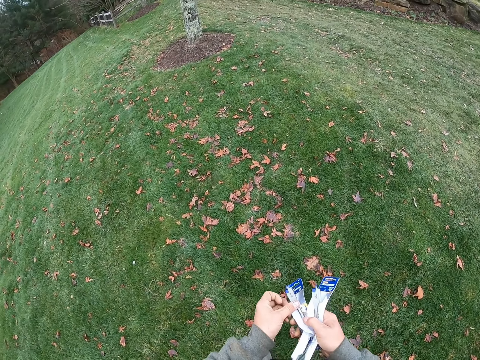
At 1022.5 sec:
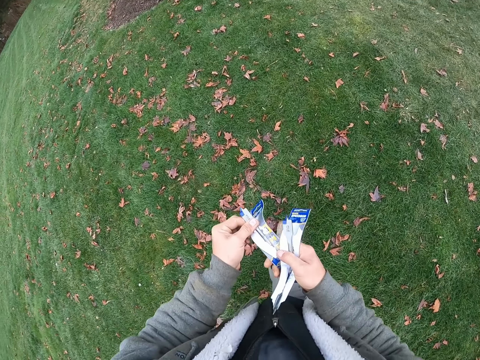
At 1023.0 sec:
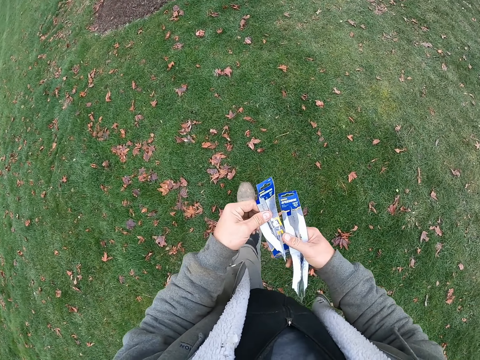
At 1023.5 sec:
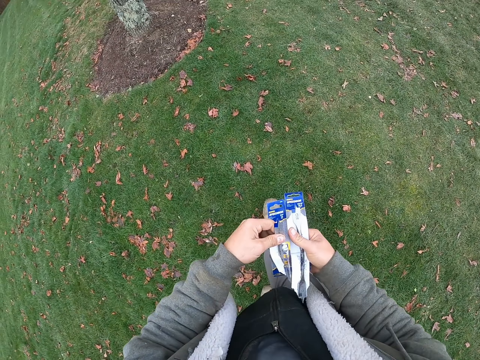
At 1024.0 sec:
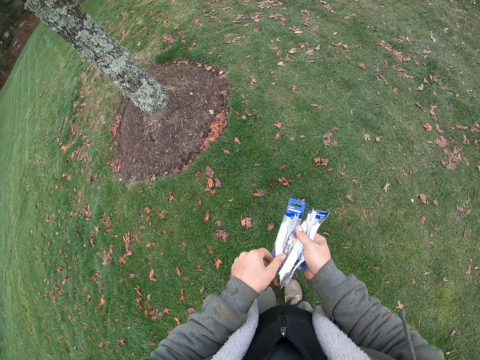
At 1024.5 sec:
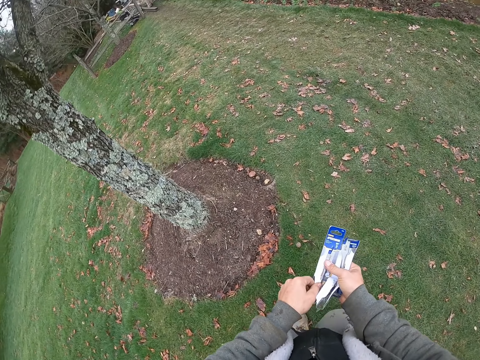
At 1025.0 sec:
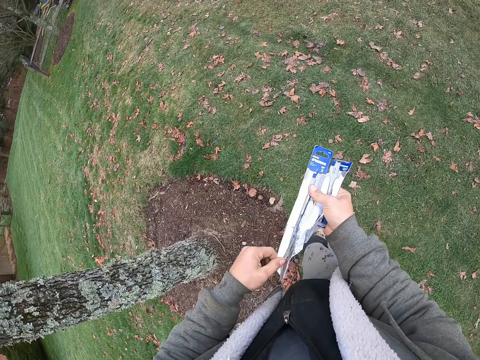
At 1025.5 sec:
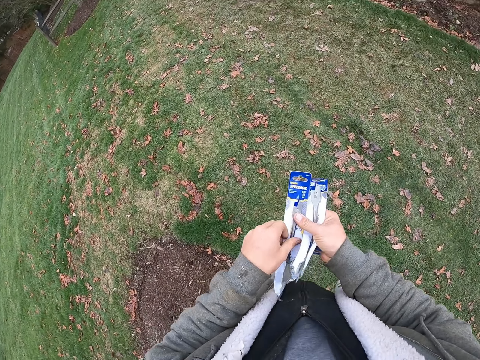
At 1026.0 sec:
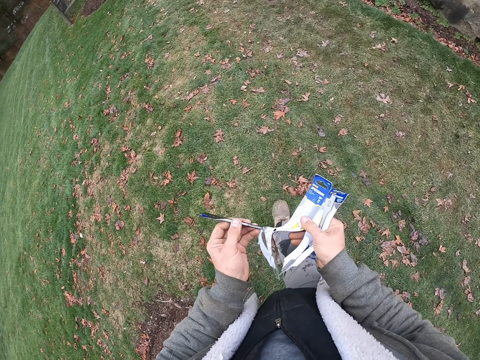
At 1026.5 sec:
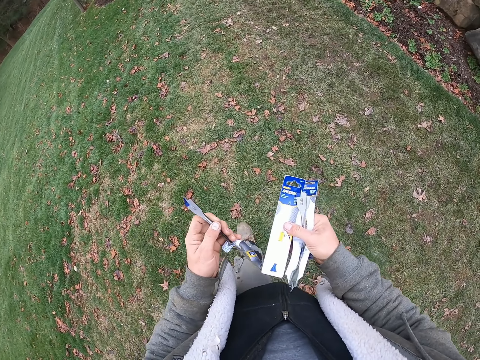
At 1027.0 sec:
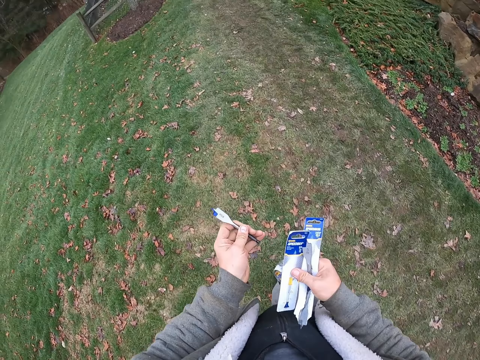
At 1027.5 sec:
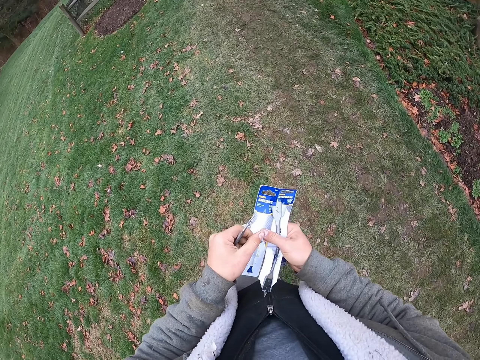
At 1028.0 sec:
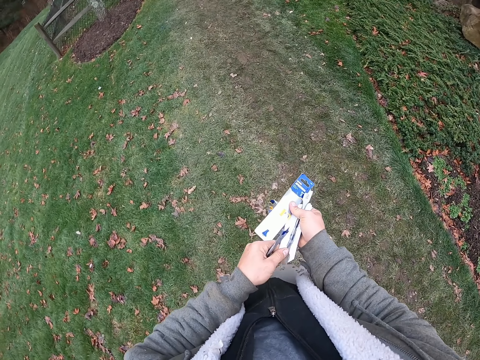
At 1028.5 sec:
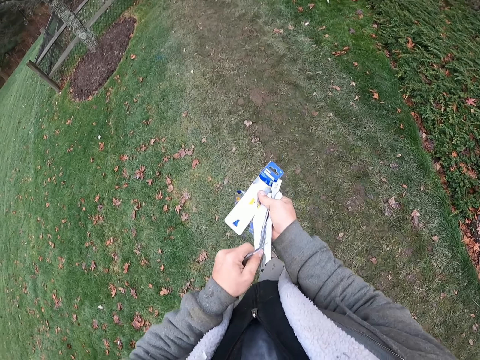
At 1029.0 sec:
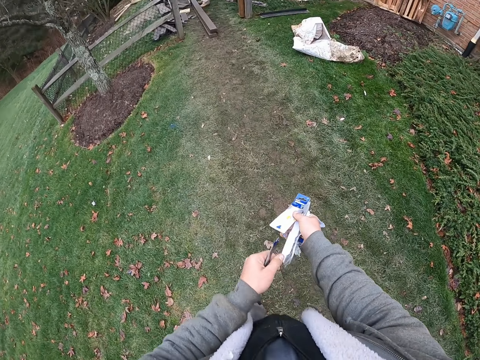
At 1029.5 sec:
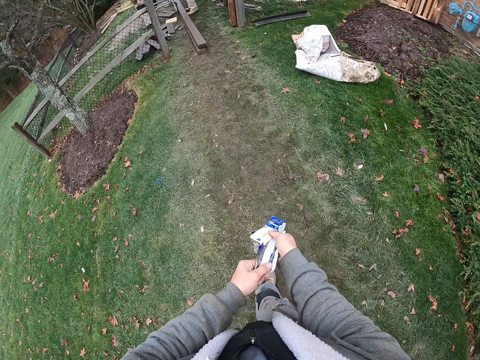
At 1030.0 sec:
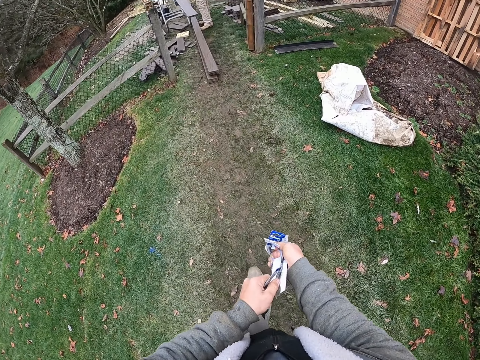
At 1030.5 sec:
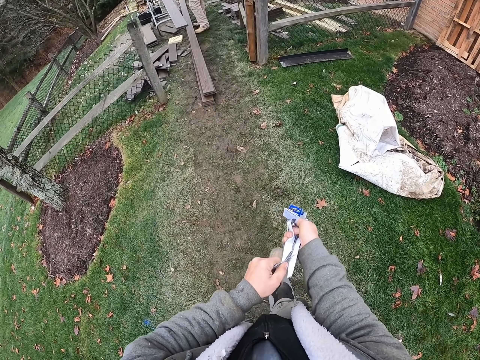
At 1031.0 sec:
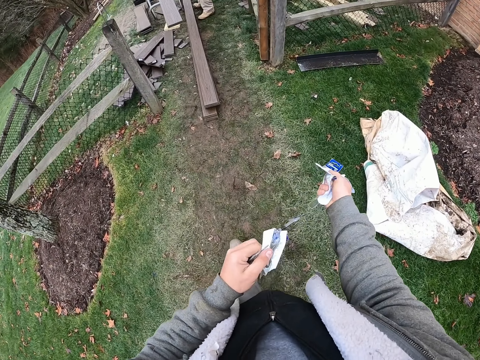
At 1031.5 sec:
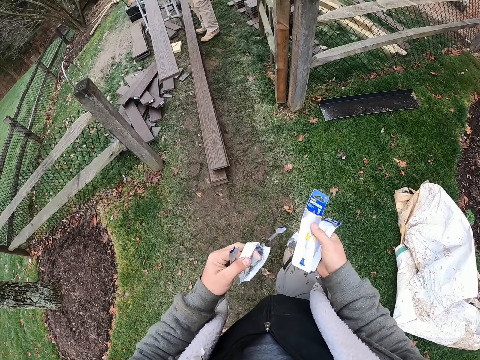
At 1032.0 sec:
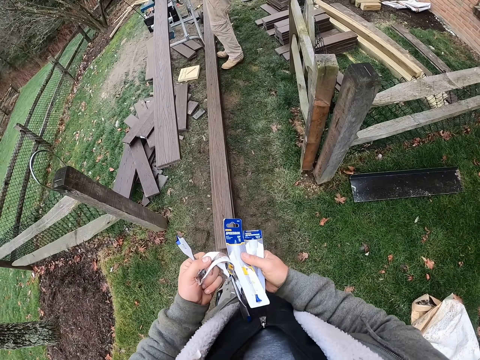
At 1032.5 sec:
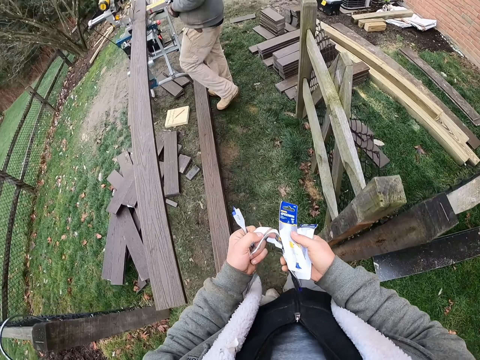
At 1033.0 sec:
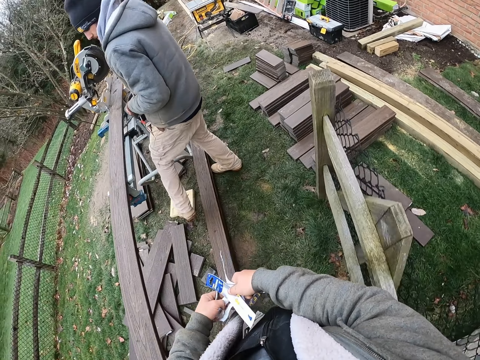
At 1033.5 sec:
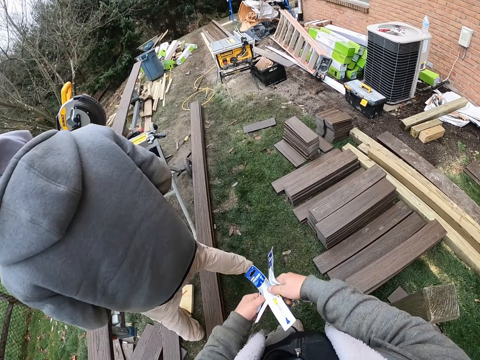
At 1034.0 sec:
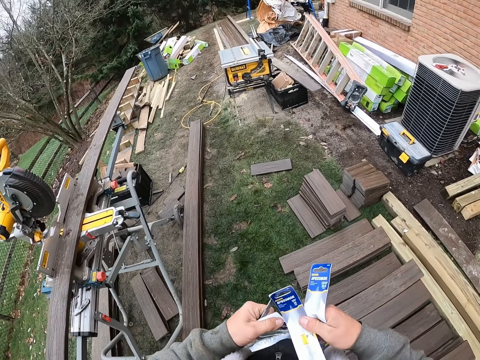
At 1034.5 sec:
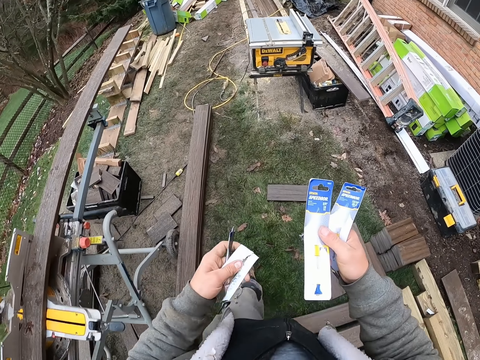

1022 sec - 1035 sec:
The camera wearer holds a drill bit. They tear a pack. They hold the drill bit. They pull the pack. They hold the pack. They tear the pack. They hold the drill bit.

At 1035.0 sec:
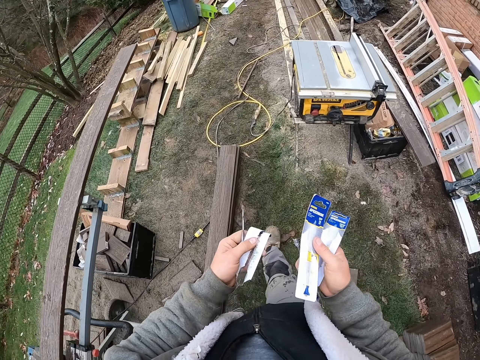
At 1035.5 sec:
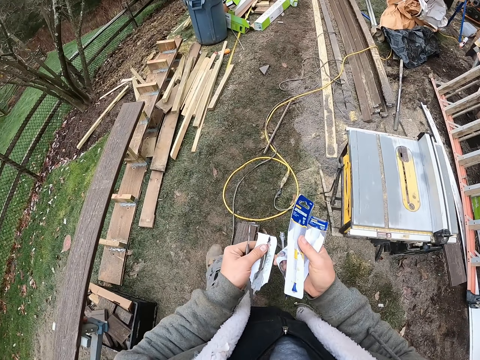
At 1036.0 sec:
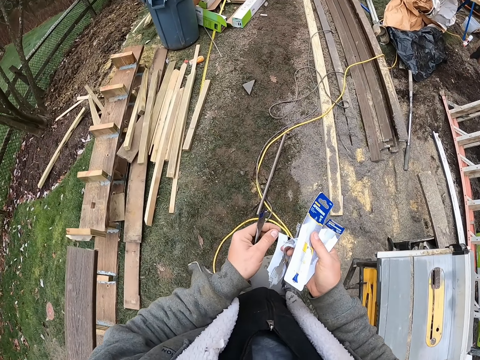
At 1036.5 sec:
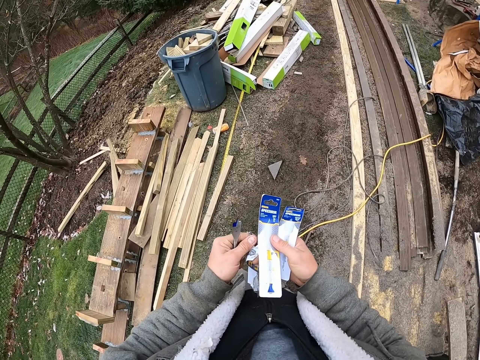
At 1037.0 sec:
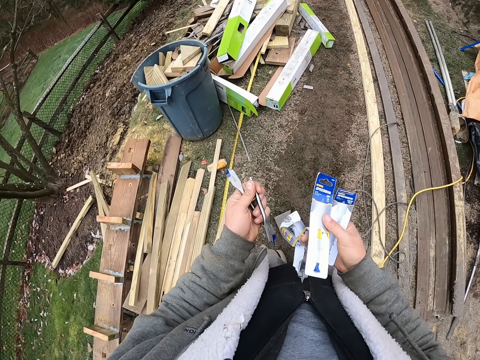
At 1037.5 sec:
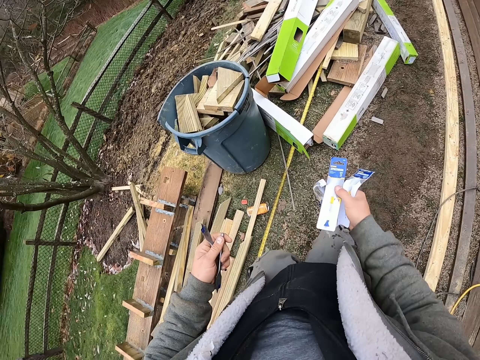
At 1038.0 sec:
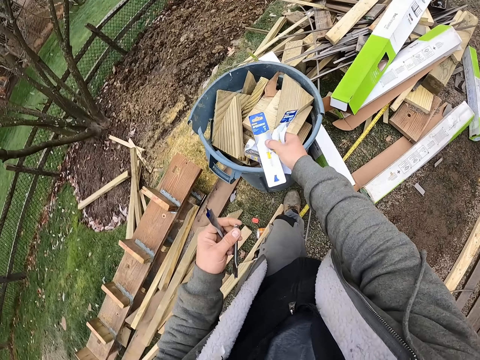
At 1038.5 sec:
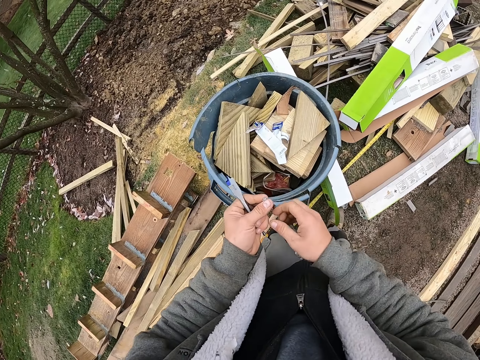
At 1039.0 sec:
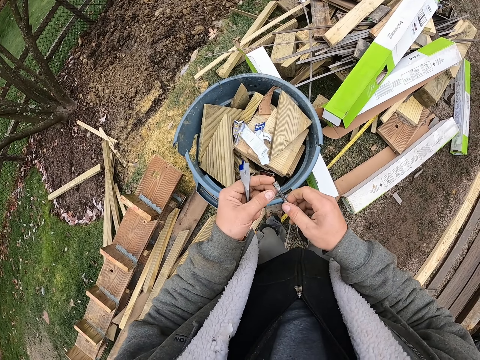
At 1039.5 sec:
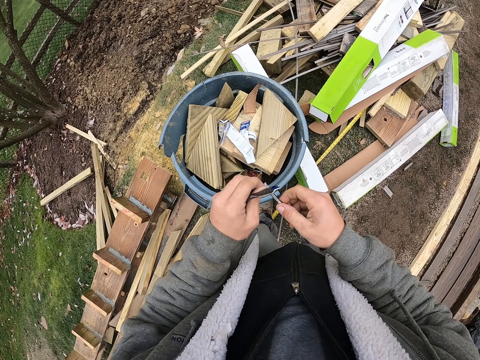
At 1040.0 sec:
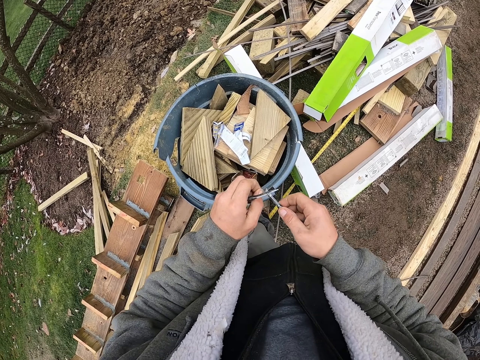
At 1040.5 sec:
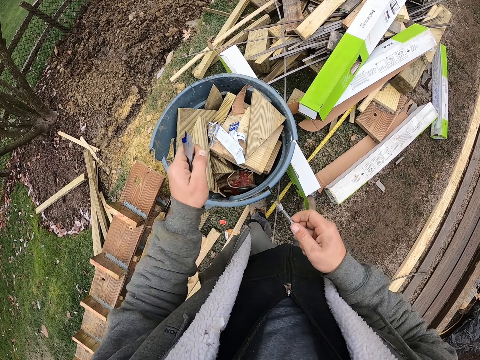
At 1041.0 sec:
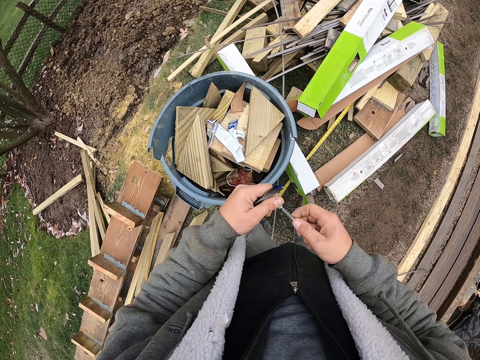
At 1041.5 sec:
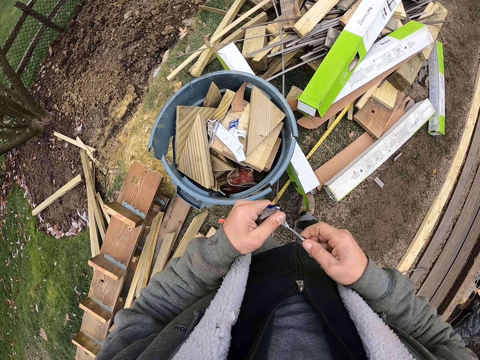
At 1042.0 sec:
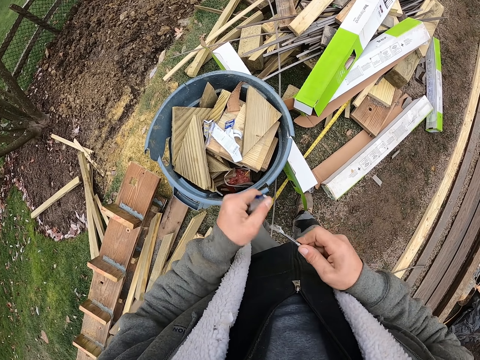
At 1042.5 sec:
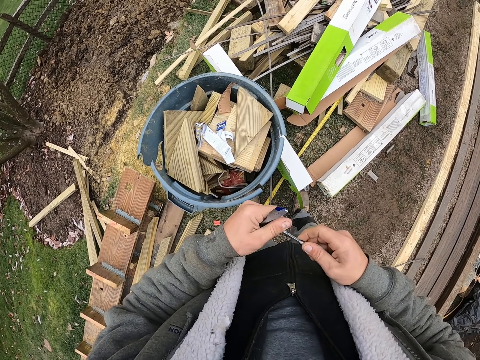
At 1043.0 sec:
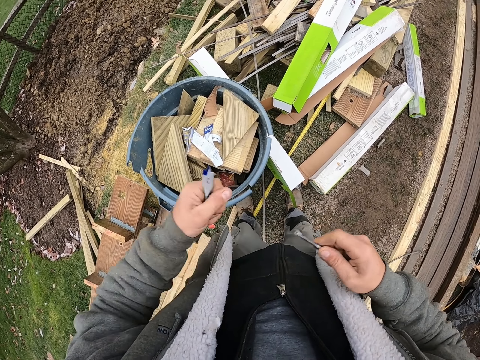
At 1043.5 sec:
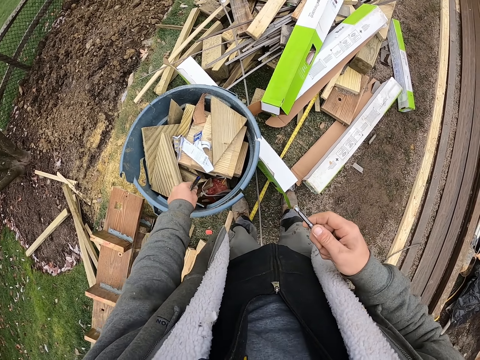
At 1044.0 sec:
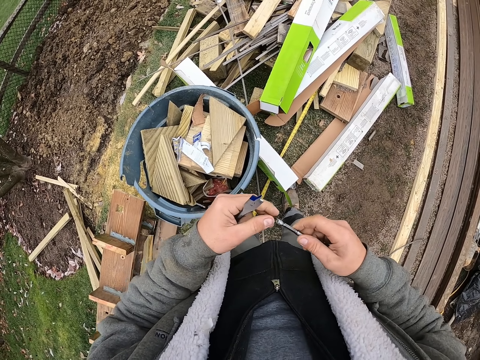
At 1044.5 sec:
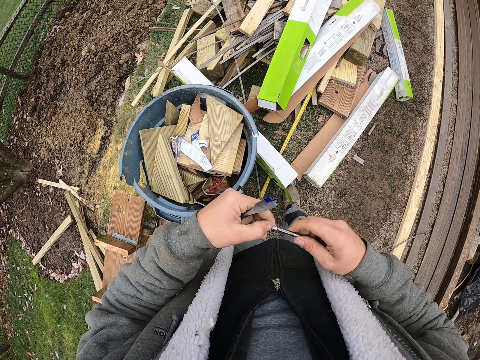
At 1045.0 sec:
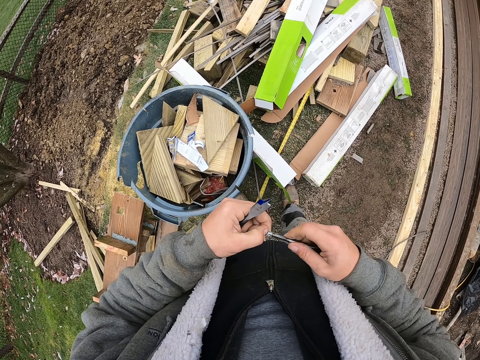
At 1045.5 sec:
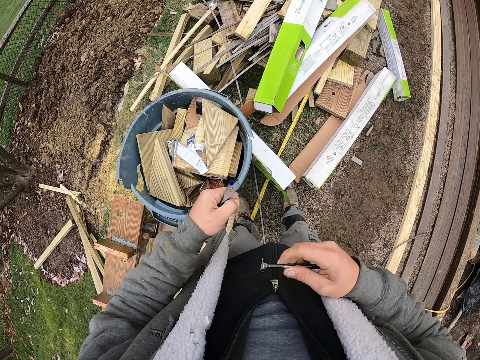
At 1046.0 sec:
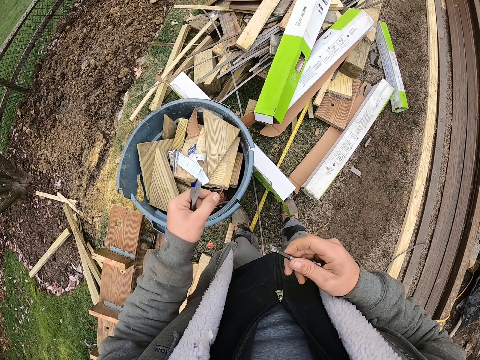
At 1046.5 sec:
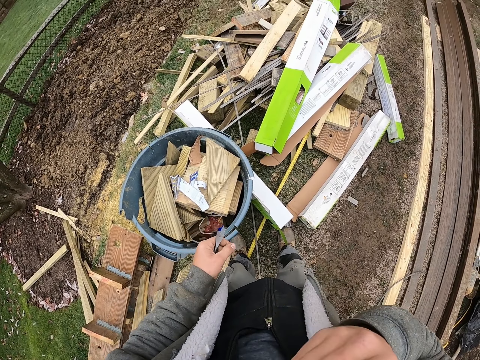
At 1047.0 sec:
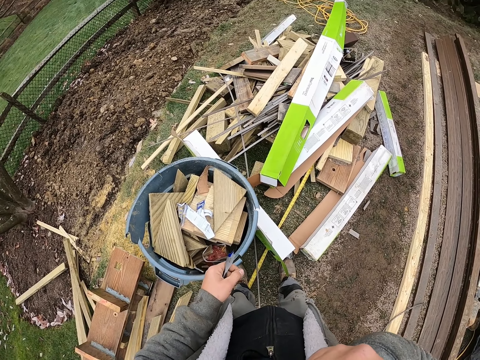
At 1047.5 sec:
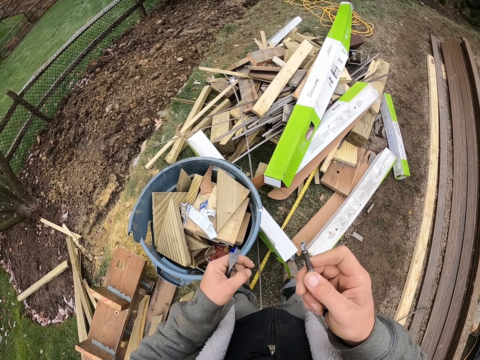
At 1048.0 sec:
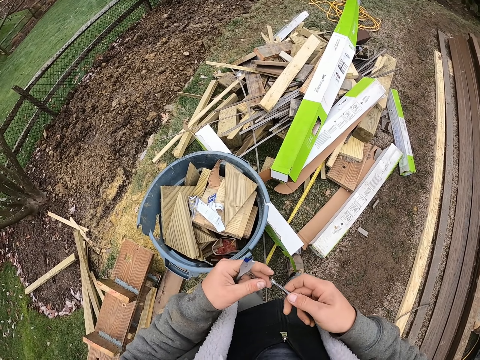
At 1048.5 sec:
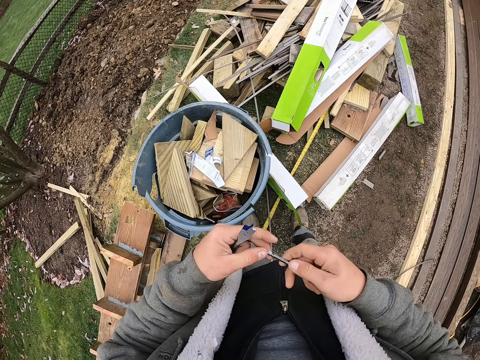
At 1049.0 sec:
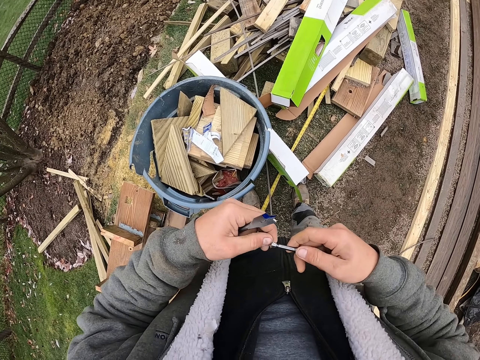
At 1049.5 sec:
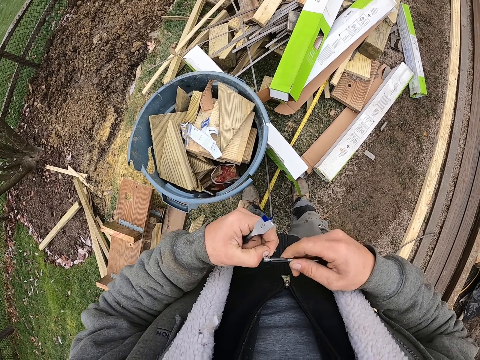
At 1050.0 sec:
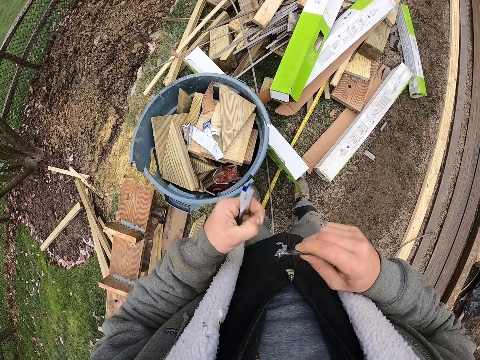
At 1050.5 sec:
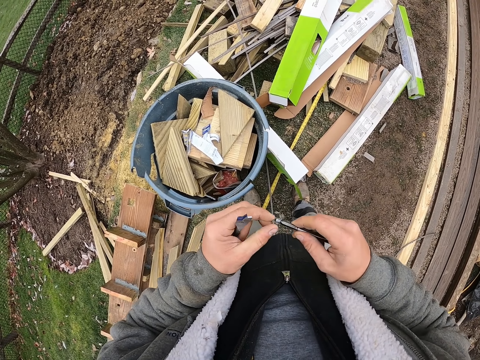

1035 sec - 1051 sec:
The camera wearer holds a pack. They hold a drill bit. They dispose the cover paper into the dust bin. They pull a paper. They pull the paper again. They remove the seal from the chuck drill. They dispose the paper. They pull the paper. They dispose the paper. They pull the paper.
